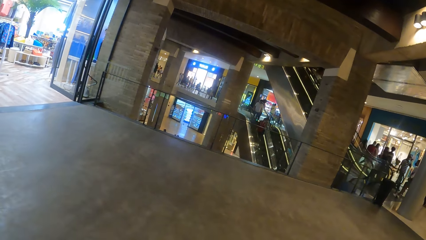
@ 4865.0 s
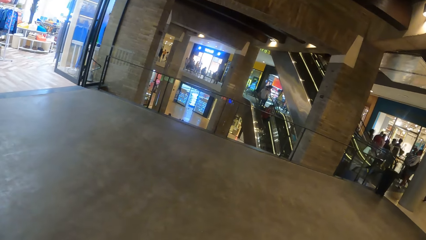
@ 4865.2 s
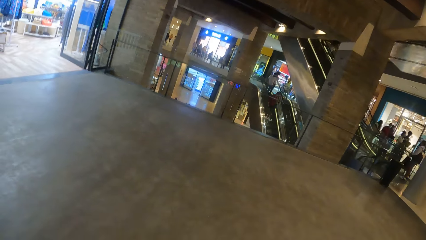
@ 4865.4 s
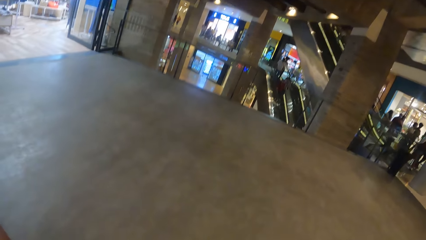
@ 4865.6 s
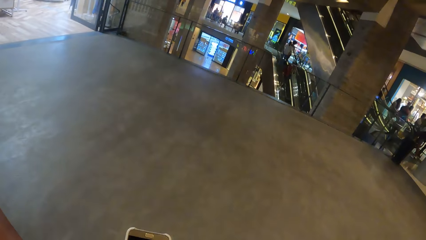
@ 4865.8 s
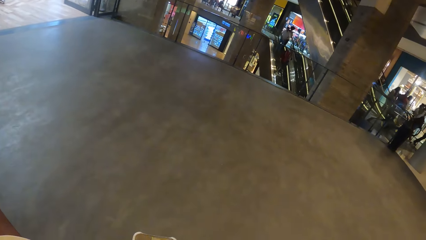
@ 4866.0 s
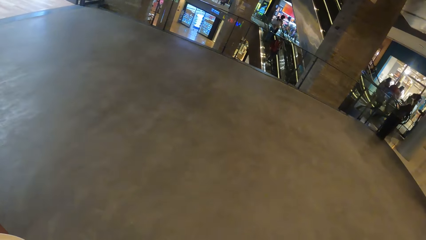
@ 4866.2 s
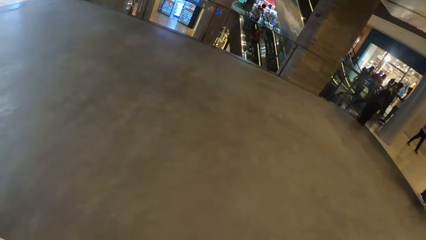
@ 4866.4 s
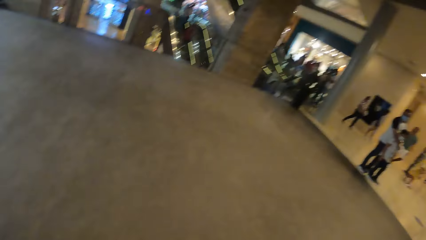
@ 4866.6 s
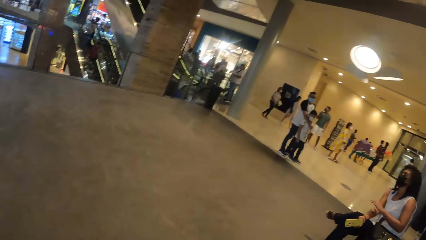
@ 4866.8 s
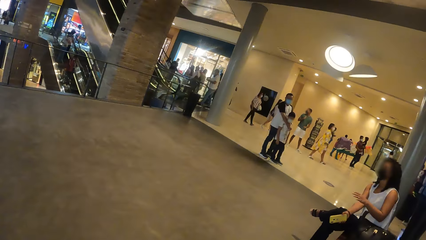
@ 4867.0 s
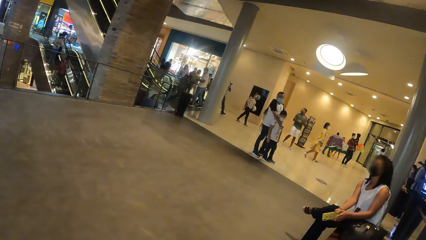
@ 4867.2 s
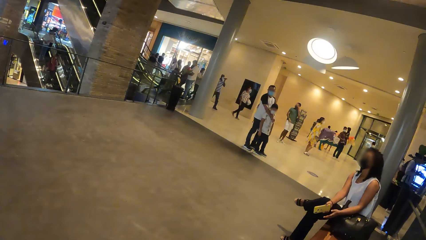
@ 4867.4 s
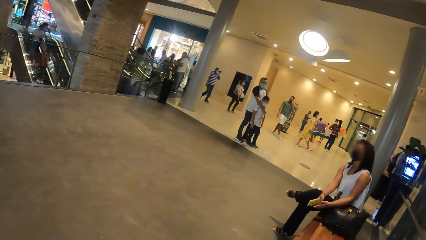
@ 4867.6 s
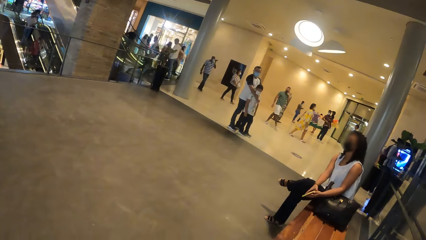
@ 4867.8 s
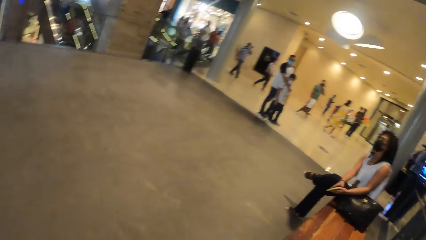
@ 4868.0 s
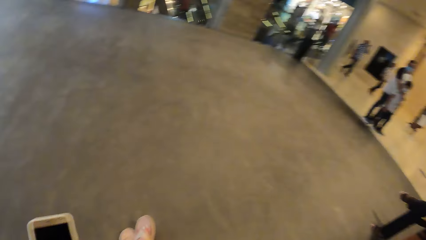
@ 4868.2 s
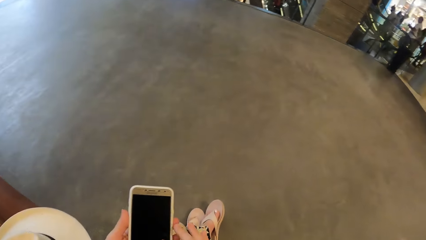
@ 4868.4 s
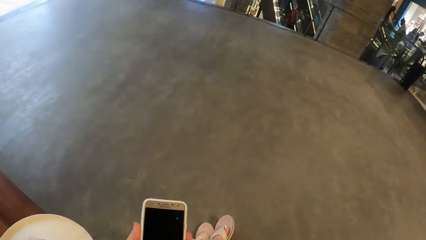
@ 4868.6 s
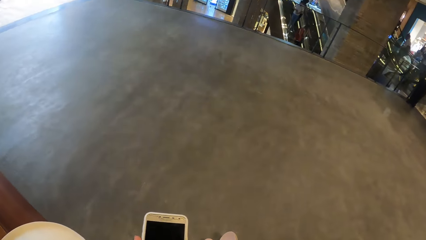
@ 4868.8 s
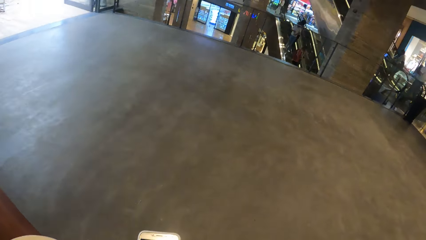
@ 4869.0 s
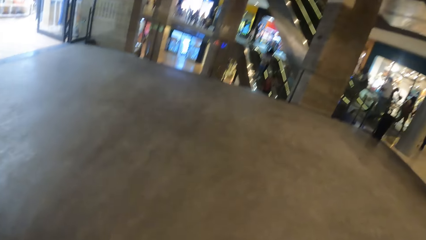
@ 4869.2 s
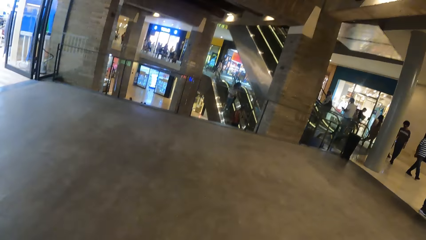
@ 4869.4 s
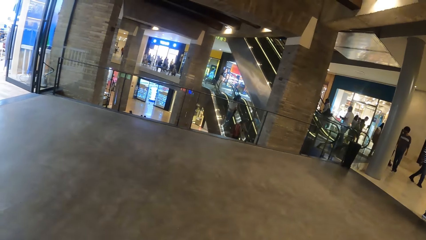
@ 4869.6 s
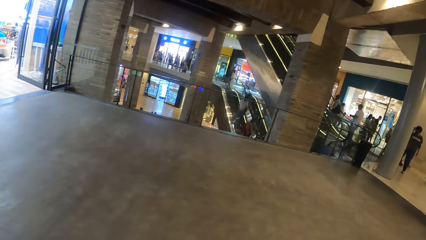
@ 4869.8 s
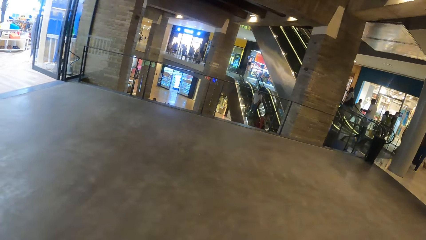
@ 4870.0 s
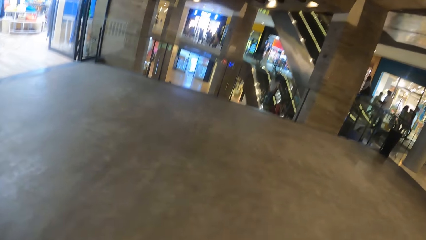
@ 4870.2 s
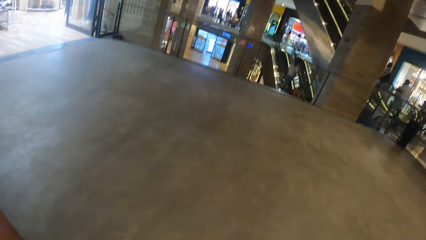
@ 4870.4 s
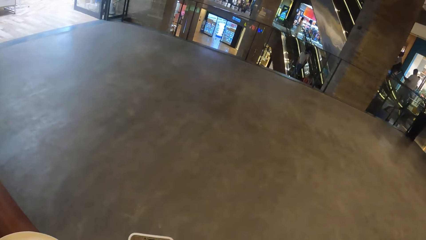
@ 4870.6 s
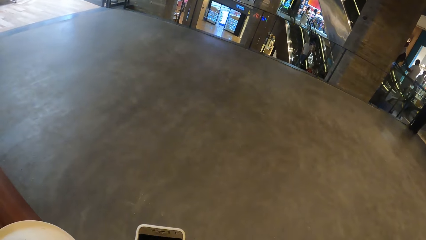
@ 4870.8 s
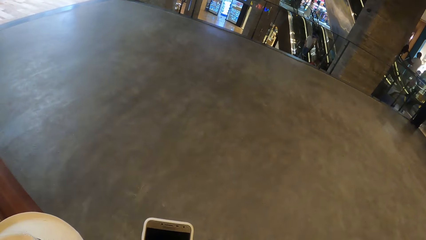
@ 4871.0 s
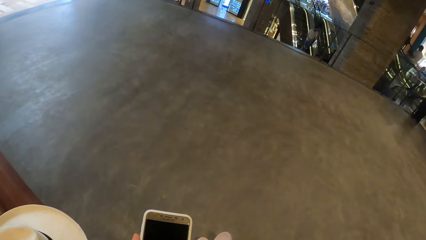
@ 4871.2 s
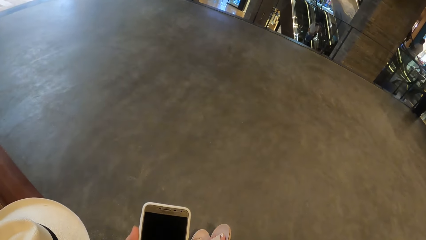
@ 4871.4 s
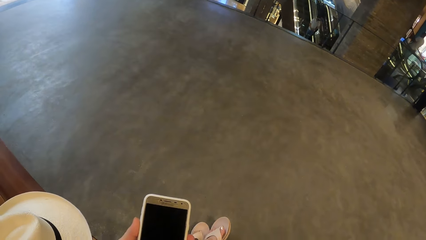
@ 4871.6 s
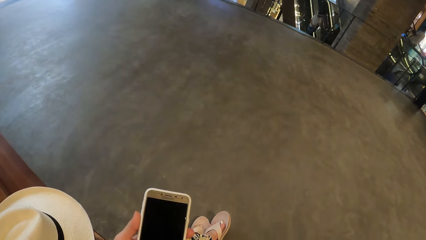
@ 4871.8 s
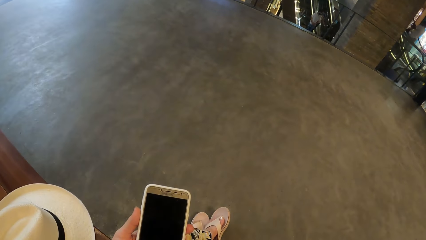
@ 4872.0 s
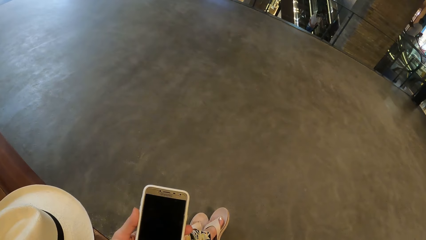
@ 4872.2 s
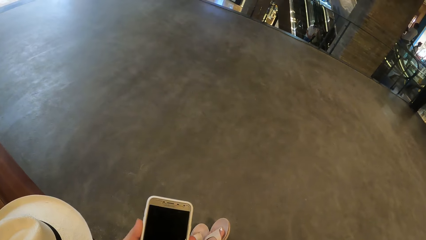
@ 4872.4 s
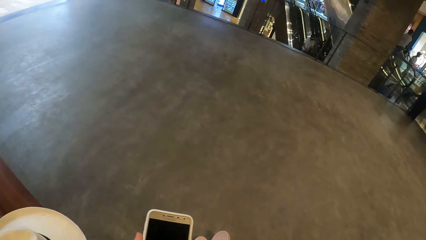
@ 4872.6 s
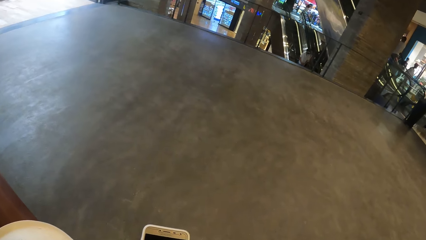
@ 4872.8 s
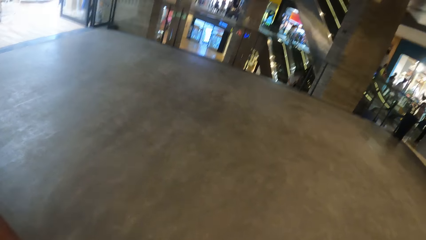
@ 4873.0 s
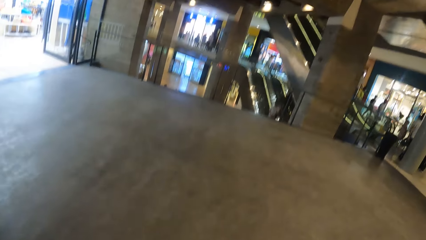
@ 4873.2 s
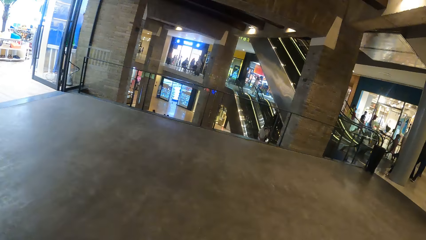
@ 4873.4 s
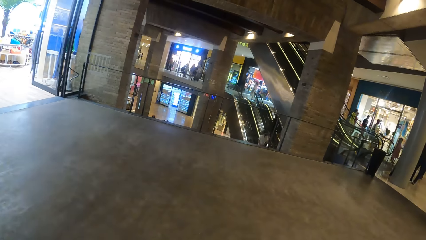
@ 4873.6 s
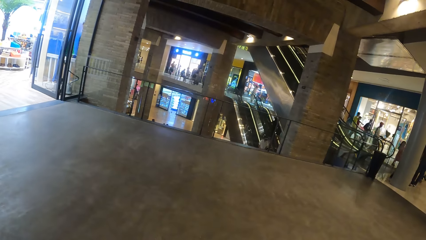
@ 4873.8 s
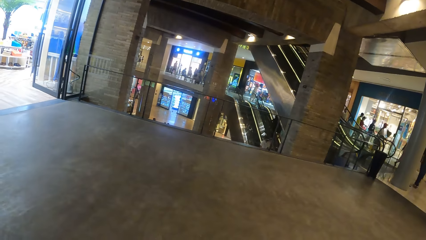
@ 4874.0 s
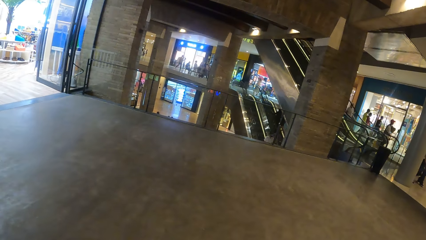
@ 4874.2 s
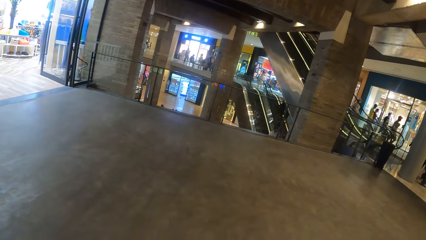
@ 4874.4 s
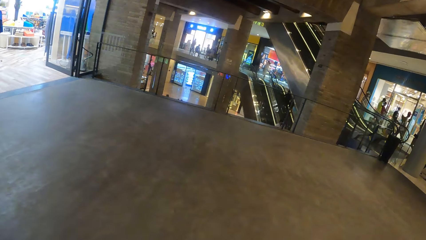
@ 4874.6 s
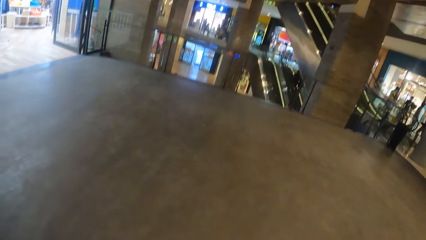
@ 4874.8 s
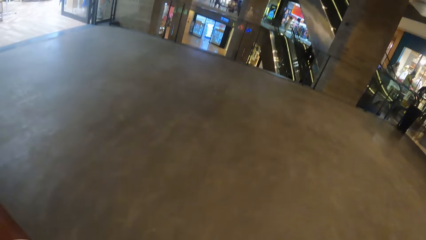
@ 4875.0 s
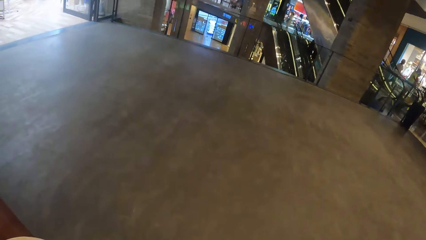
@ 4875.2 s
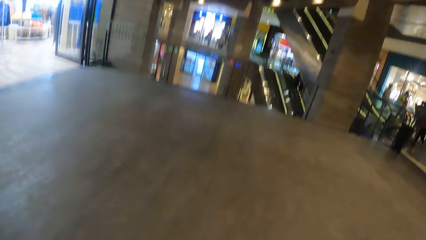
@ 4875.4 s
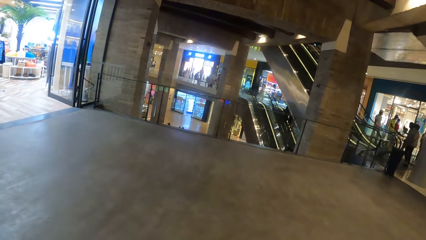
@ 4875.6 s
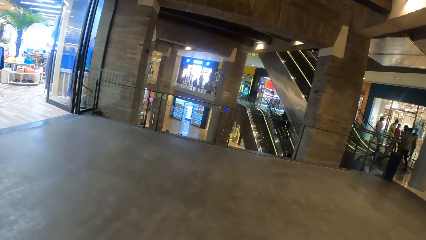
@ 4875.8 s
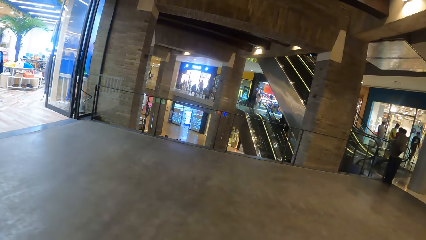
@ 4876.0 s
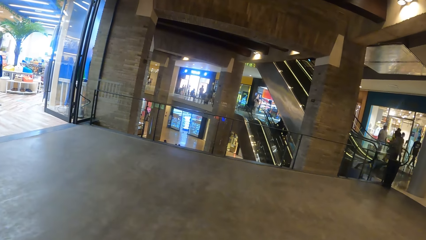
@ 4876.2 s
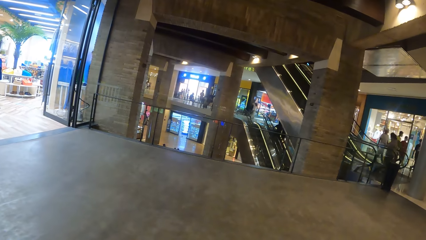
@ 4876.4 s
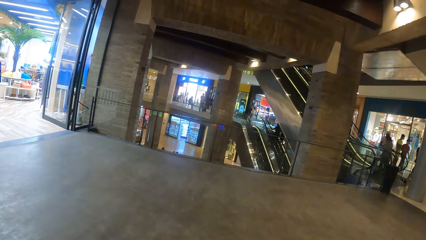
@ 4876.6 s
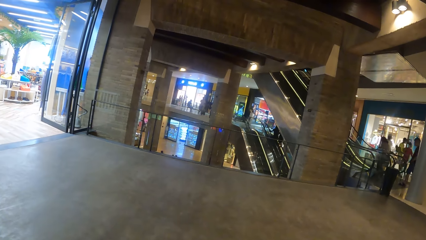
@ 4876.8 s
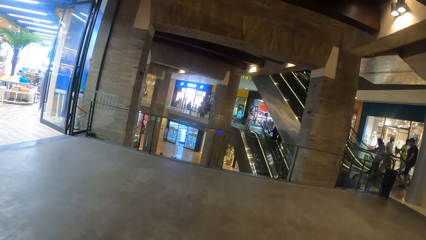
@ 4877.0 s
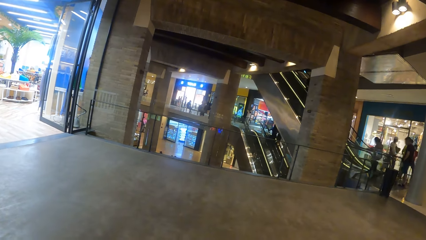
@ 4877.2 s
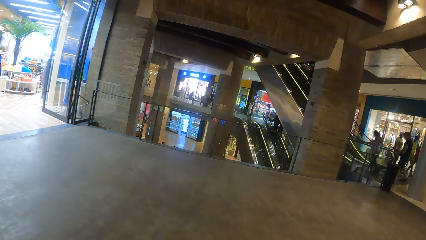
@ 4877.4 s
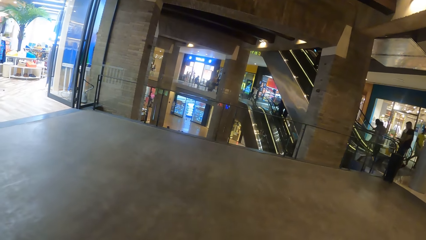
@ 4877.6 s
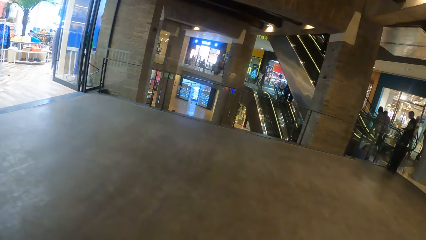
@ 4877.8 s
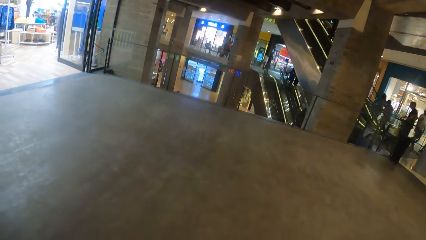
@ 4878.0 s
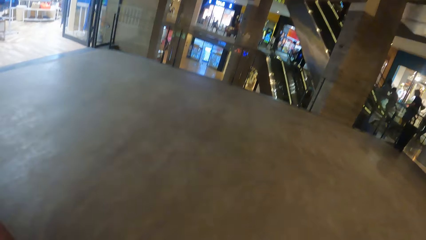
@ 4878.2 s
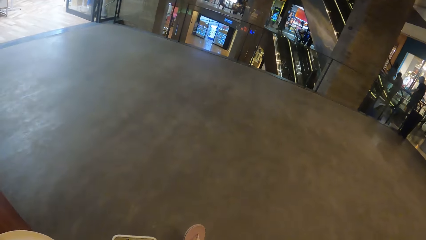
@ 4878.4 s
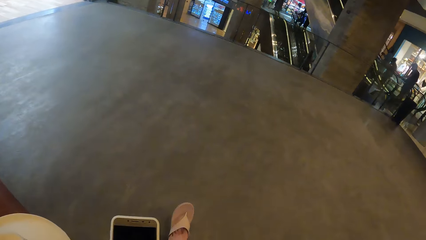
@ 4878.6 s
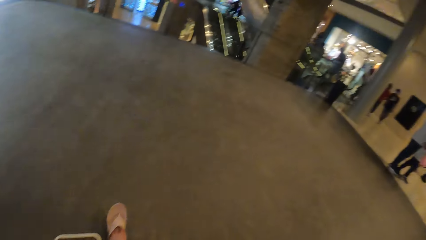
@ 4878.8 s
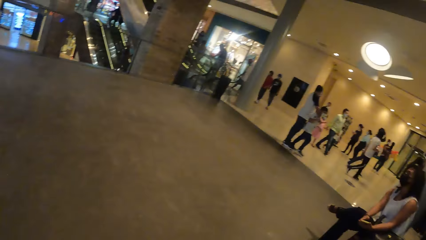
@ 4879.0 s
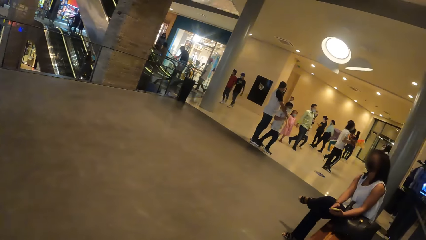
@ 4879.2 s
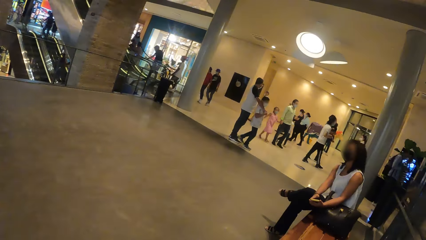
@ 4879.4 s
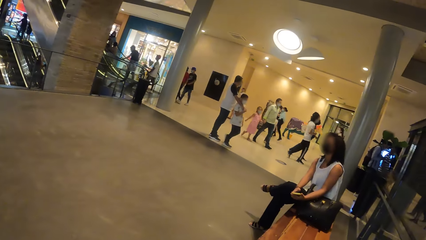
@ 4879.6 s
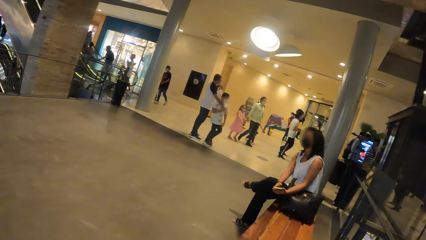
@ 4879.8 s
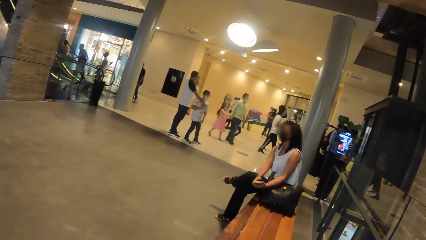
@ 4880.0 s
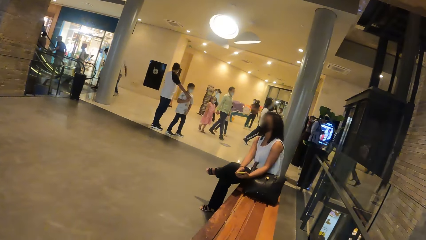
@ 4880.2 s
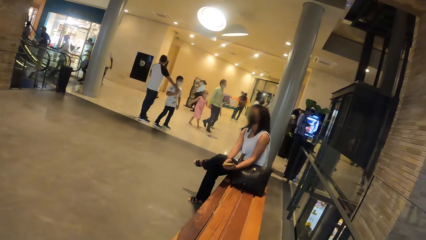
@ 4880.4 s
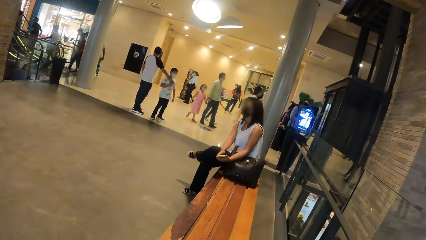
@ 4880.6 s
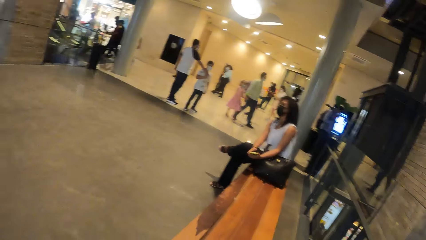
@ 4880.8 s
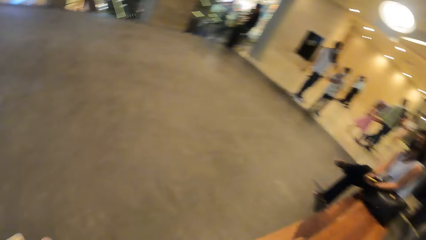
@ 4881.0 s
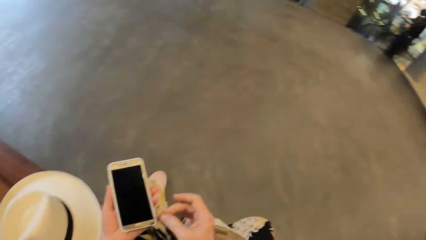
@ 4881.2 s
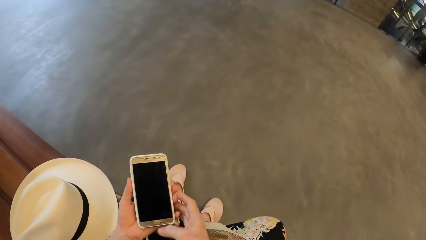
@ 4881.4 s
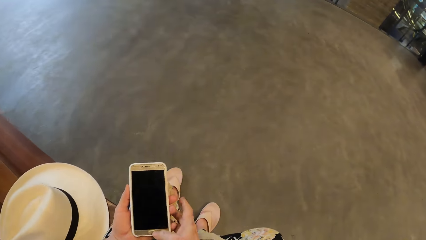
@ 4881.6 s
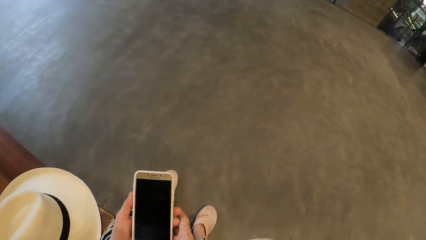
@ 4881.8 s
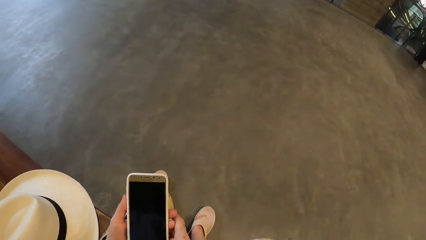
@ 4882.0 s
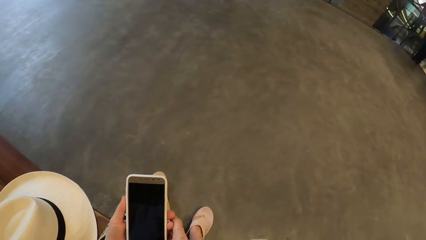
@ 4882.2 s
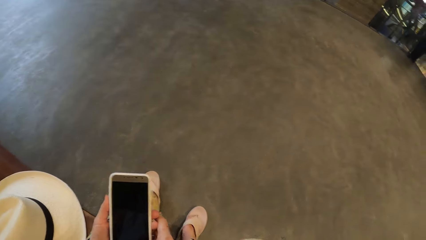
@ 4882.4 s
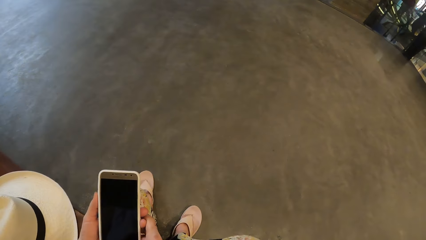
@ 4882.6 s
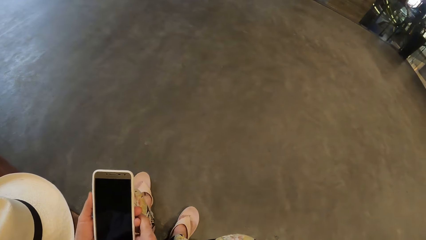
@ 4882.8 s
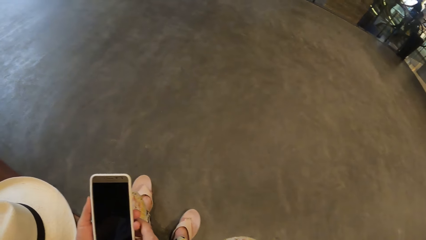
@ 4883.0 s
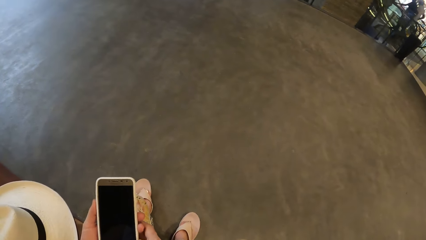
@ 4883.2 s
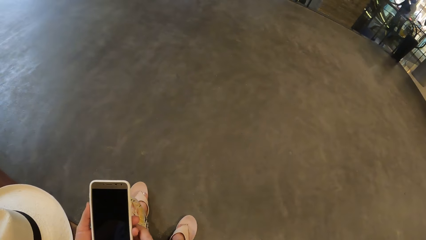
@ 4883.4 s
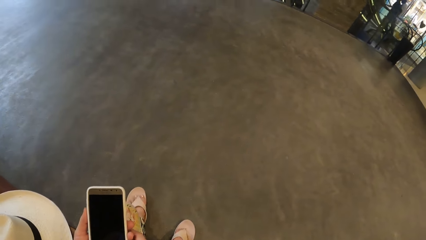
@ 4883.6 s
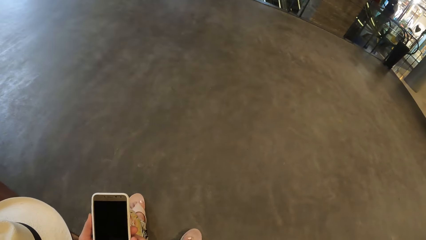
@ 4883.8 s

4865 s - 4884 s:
The camera wearer looks at the phone. She looks around. She looks at the phone. She holds the phone with both hands. She operates the phone in her left hand with her right hand.
